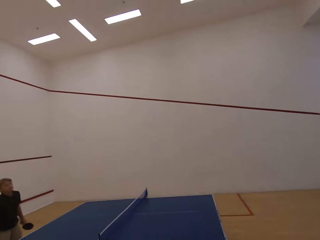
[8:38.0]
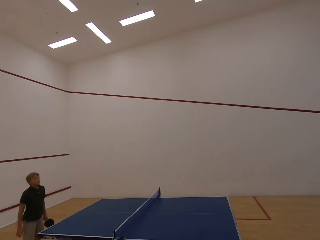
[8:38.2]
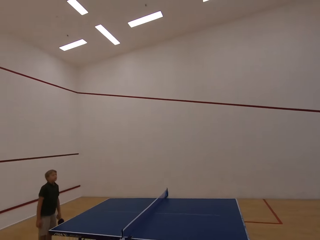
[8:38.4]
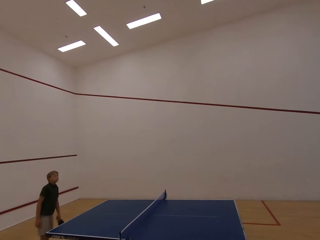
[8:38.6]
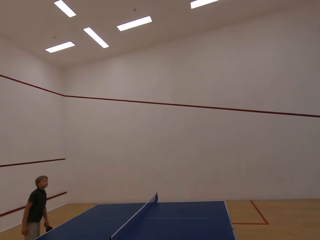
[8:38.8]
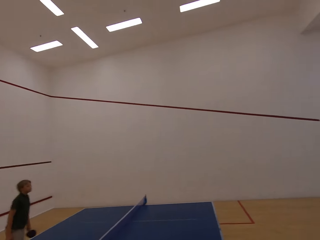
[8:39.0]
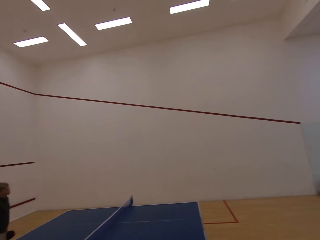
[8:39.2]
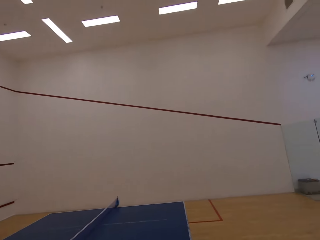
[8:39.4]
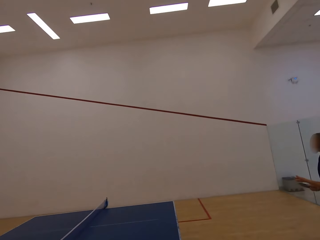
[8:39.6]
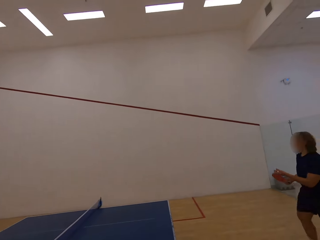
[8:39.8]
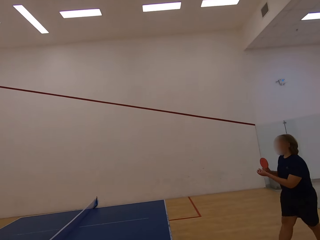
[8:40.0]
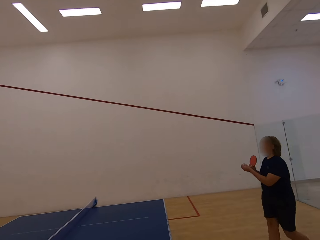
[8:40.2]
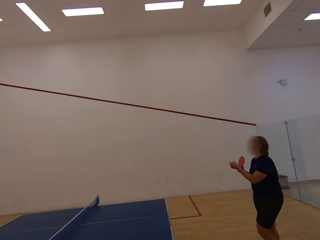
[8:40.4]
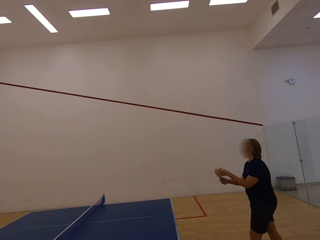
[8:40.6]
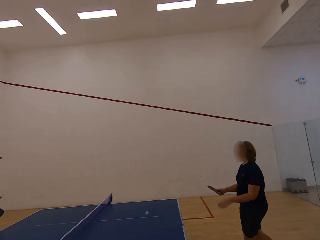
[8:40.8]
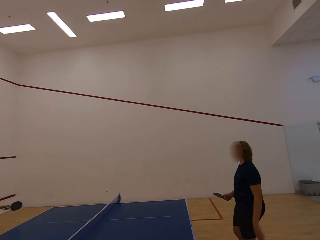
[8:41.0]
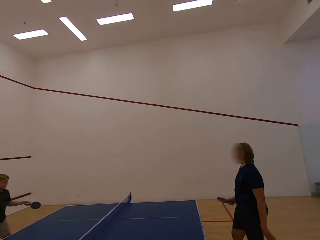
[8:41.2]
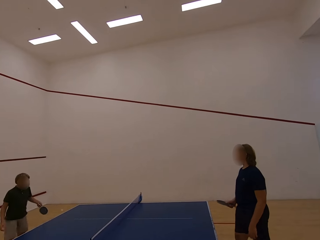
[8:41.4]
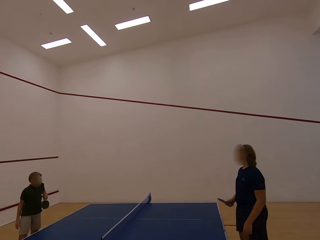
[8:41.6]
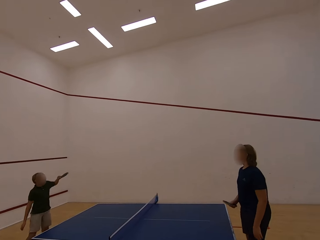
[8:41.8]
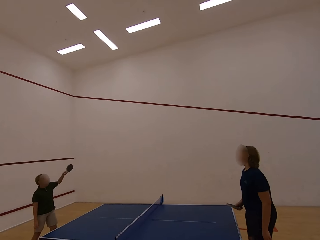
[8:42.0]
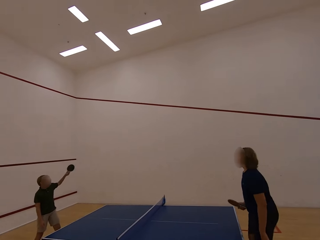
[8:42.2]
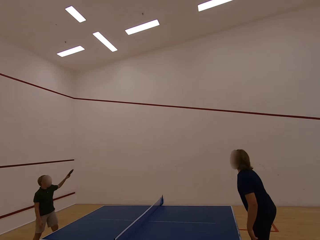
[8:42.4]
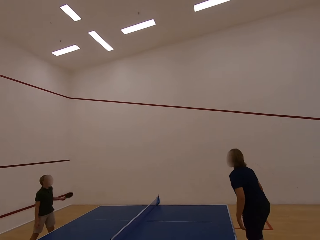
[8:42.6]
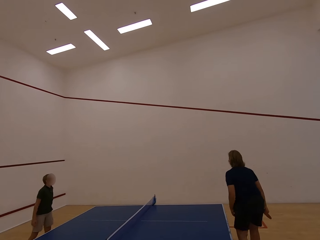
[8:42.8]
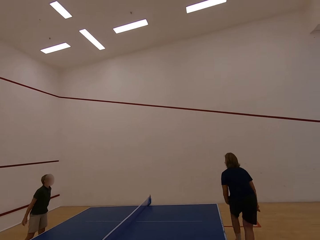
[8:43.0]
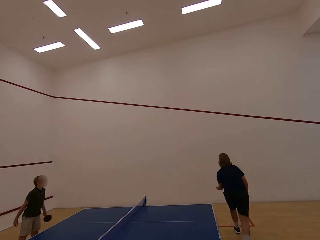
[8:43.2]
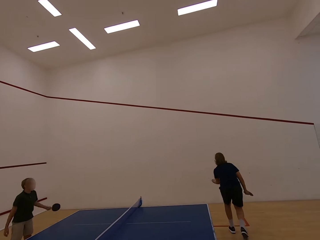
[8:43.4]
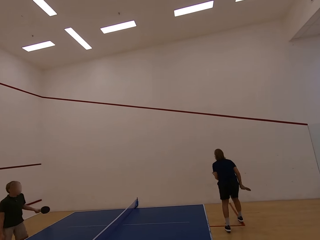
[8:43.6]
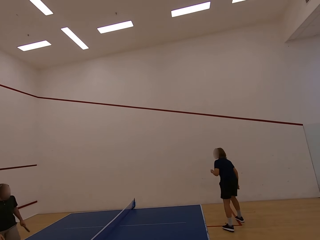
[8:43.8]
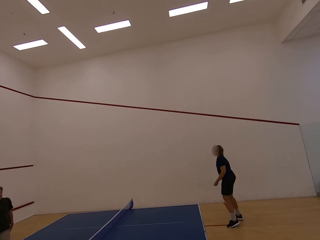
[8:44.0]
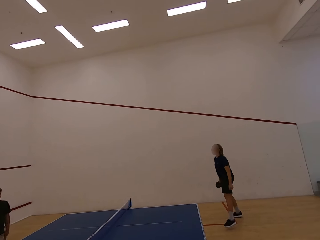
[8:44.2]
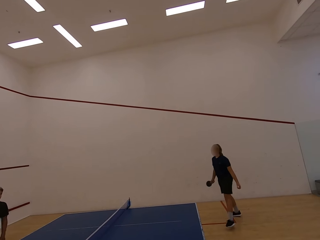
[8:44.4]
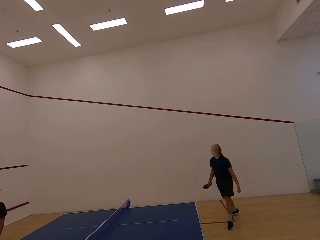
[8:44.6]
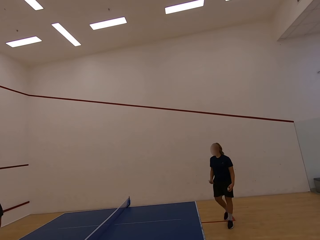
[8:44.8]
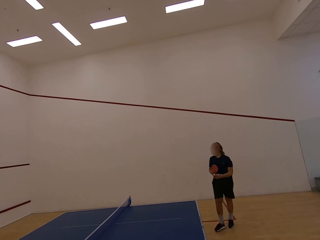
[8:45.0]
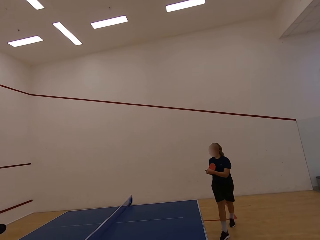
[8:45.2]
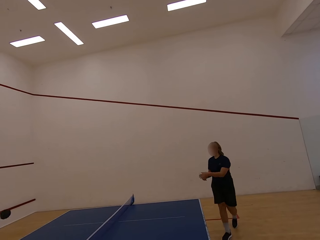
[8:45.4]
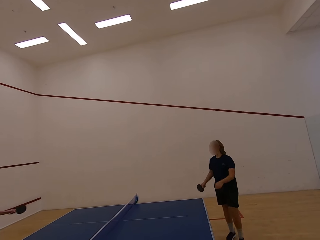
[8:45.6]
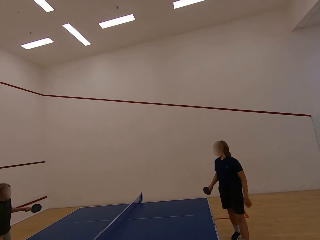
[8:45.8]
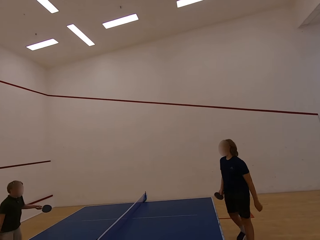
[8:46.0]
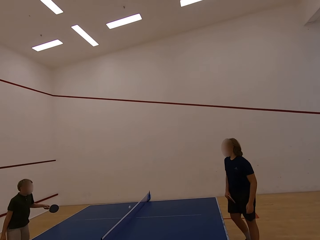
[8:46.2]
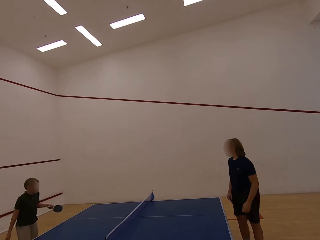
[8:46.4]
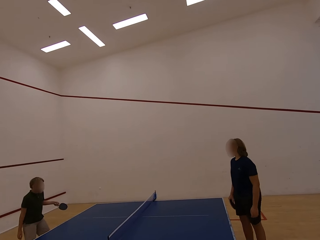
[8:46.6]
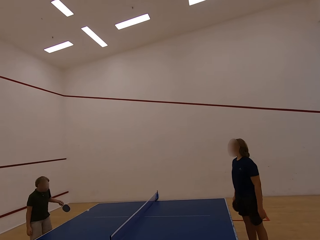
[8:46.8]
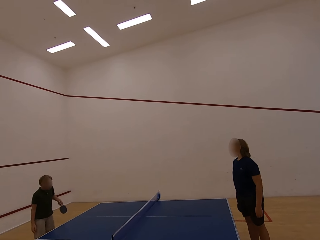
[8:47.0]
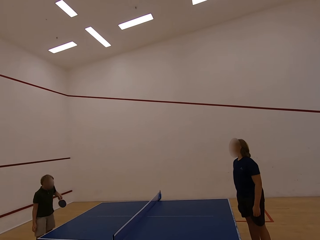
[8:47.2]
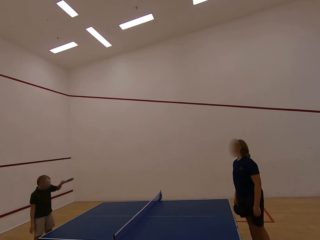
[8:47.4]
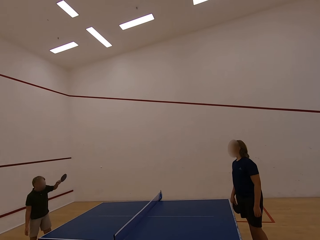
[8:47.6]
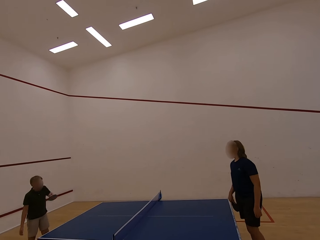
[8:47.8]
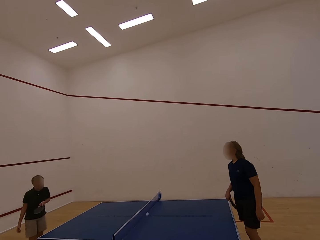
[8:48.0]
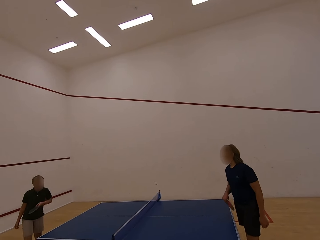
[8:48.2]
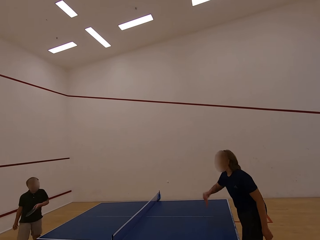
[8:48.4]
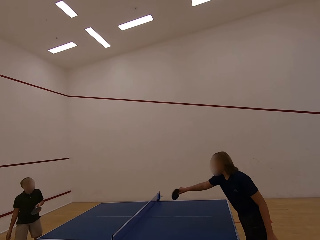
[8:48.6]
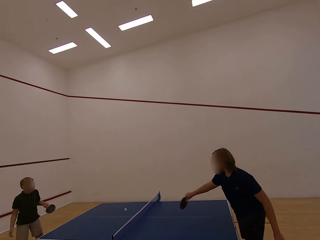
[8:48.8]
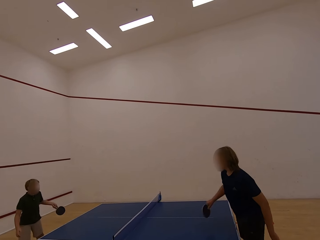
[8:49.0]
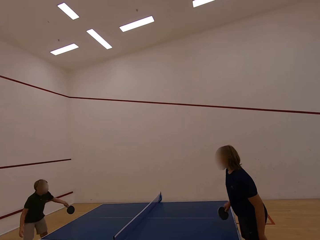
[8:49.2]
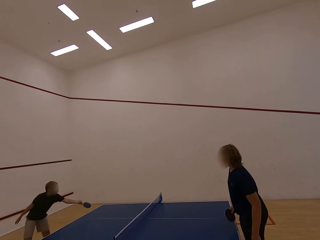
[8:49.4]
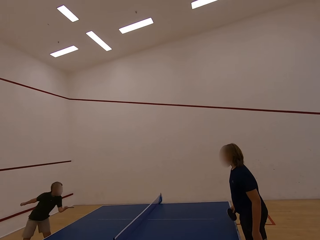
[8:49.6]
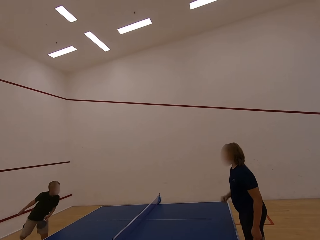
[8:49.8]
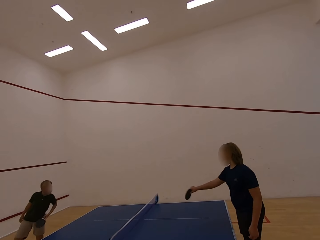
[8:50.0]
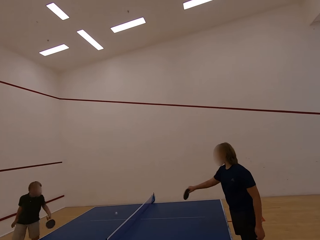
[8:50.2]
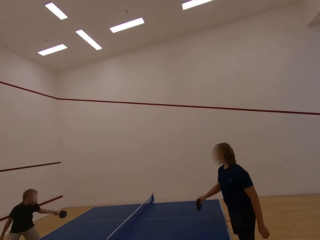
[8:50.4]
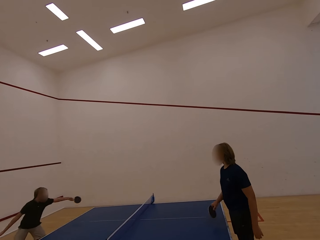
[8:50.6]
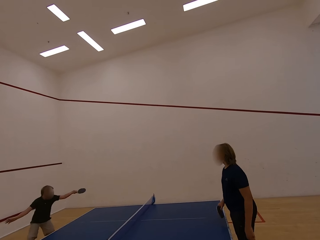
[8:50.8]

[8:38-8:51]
The camera wearer stares at a boy. A woman picks up the ball. The woman walks in the room towards the table. The woman plays the table tennis. The boy plays table tennis with the woman. The woman catches the ball with the left hand and follows the ball. The woman walks in the room towards the table. The woman plays the table tennis. The boy plays table tennis with the woman.

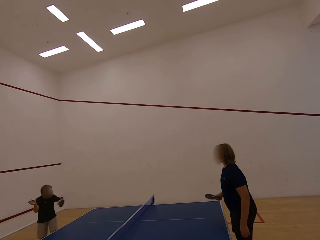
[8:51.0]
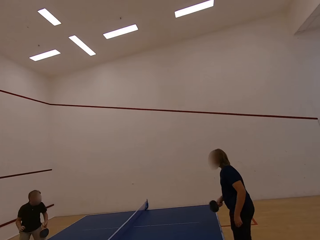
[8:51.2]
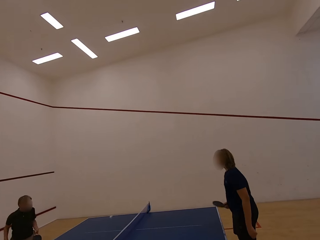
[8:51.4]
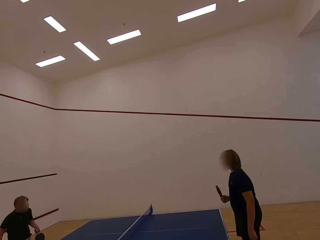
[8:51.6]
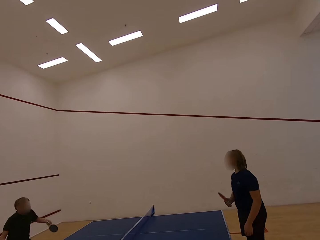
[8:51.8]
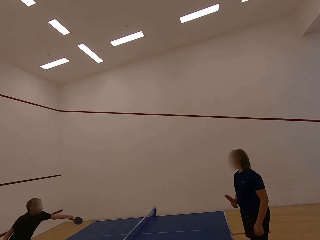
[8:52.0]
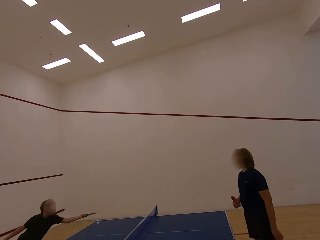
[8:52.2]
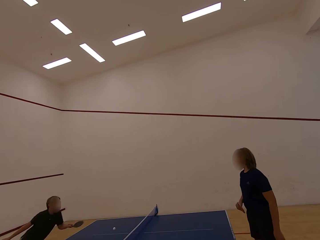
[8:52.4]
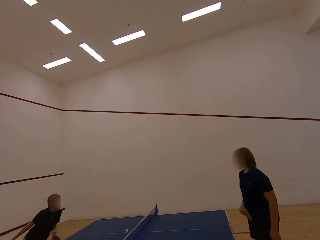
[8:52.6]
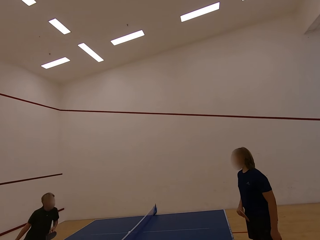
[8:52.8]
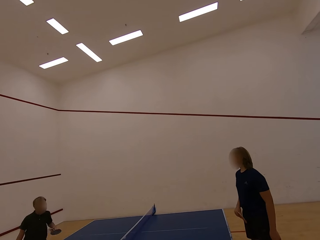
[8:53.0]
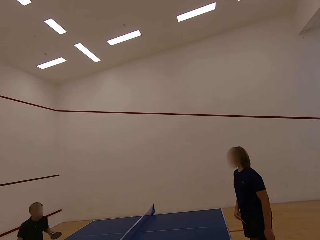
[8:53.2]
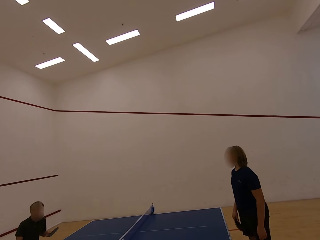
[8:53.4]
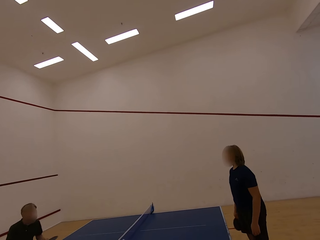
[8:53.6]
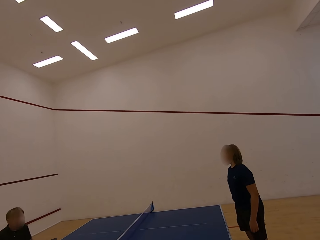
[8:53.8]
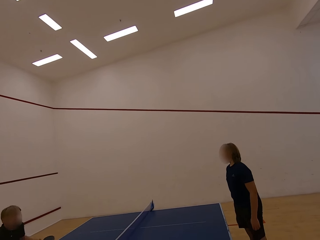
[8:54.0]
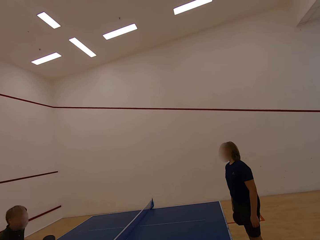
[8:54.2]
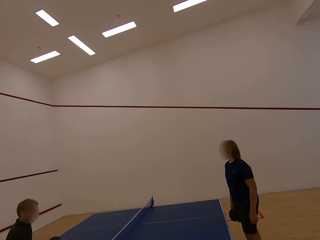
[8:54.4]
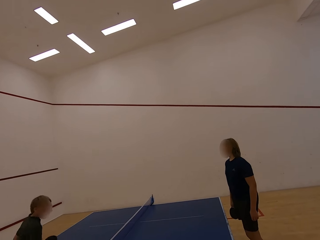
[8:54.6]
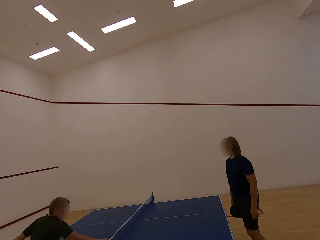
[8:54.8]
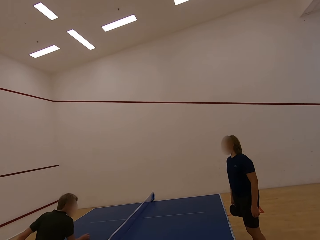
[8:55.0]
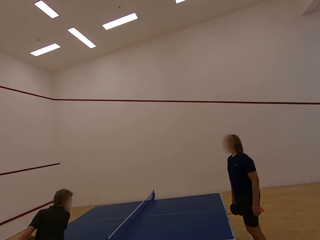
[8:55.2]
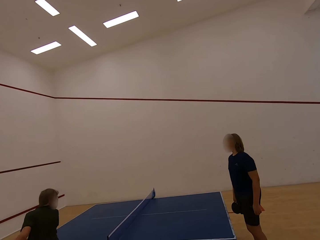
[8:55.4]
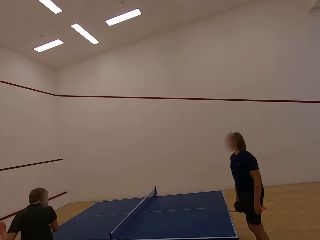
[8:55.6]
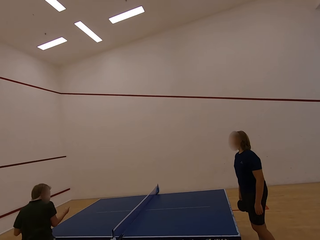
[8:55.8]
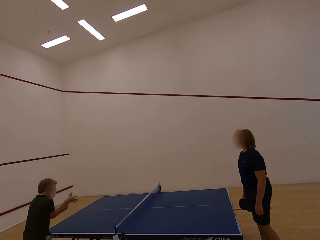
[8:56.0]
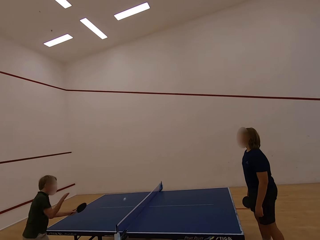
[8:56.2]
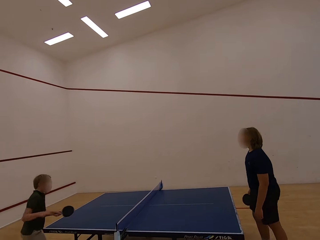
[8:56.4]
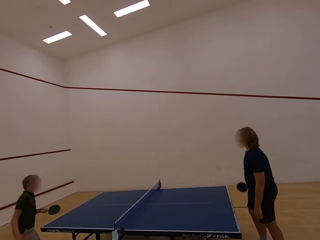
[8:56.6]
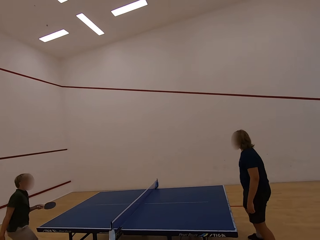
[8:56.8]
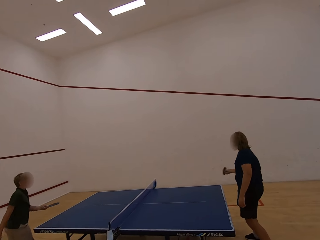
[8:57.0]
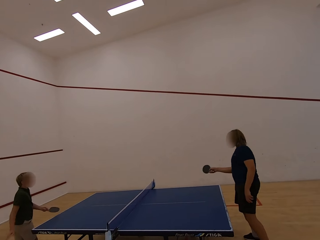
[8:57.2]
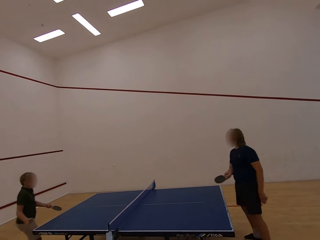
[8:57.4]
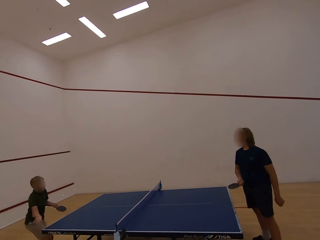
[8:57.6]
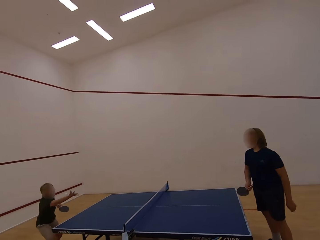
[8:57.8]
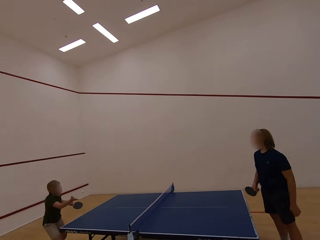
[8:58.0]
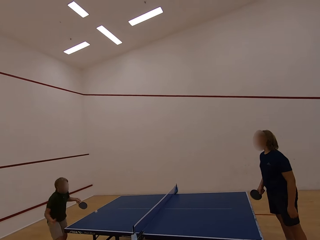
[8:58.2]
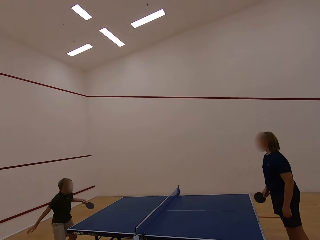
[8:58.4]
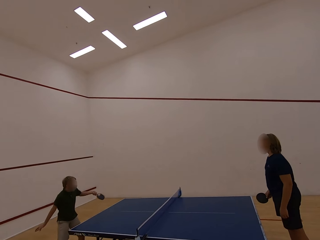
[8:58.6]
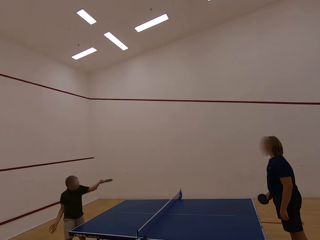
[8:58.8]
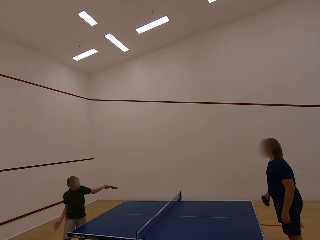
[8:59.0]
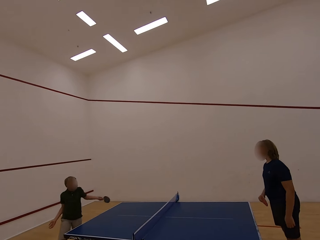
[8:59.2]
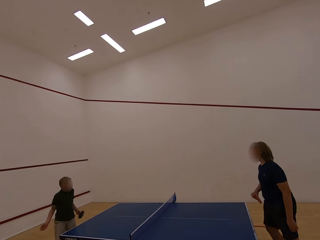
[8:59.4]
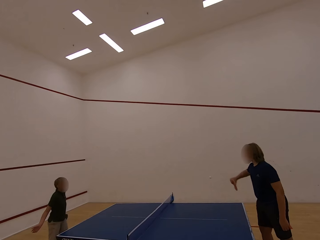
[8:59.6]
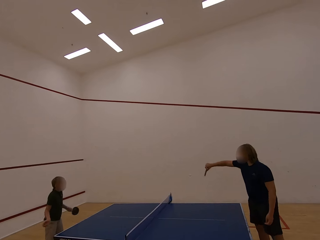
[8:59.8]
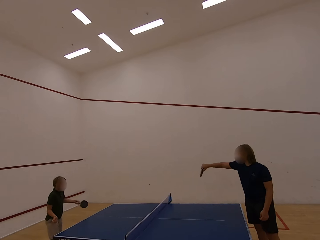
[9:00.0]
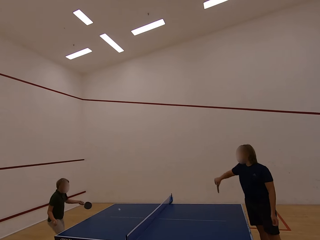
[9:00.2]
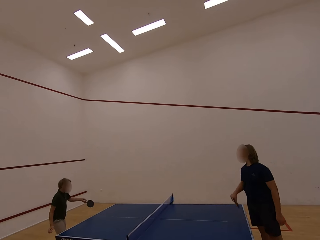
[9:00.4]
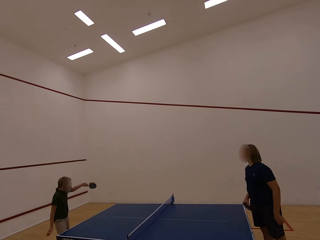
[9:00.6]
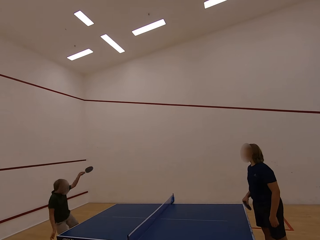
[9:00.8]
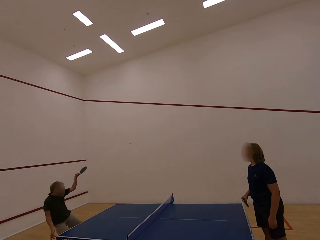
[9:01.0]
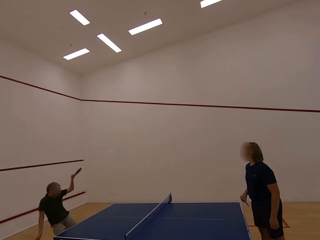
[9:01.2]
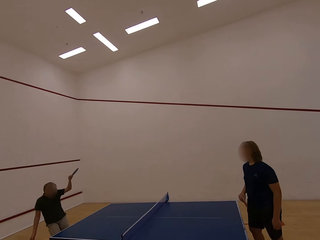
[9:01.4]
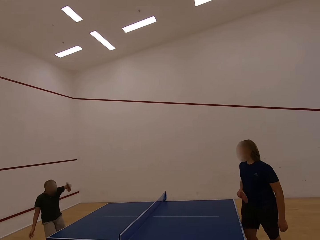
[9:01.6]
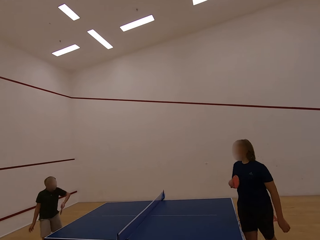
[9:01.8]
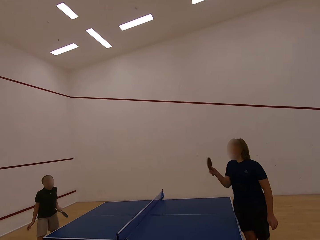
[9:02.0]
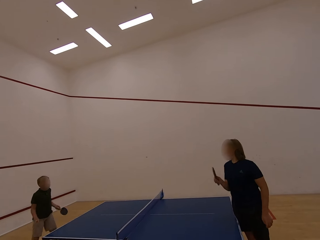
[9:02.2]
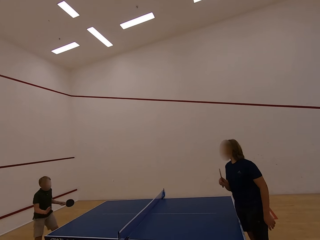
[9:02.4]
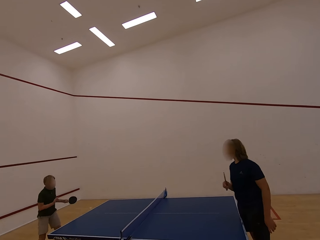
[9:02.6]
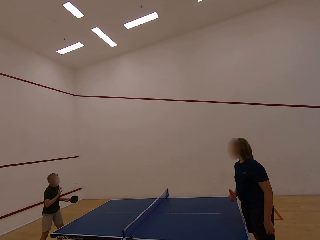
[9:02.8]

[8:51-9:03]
A boy walks in the room and follows the ball. The boy plays table tennis with a woman. The woman plays the table tennis.
